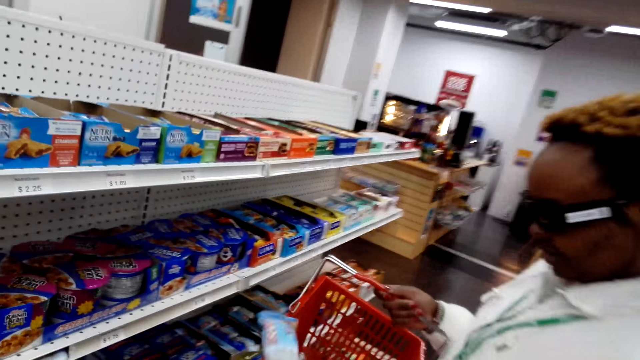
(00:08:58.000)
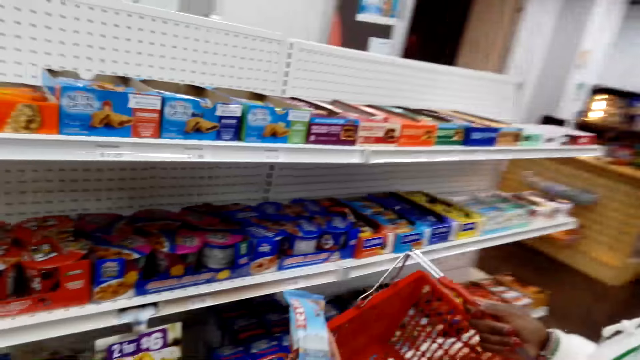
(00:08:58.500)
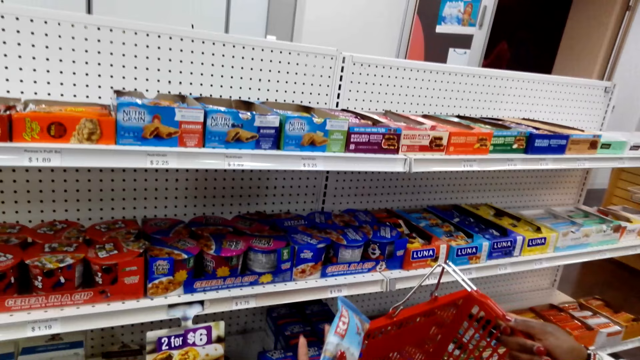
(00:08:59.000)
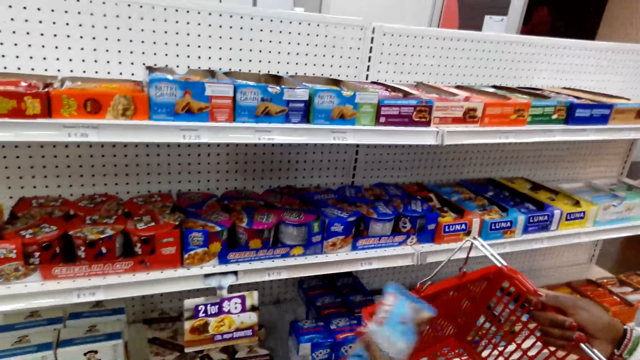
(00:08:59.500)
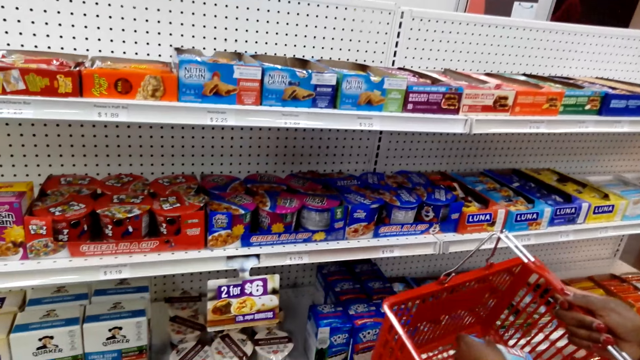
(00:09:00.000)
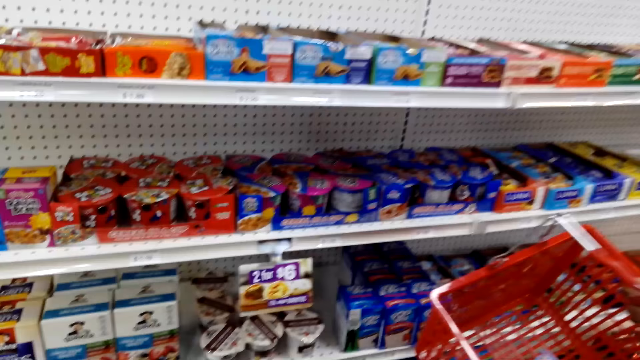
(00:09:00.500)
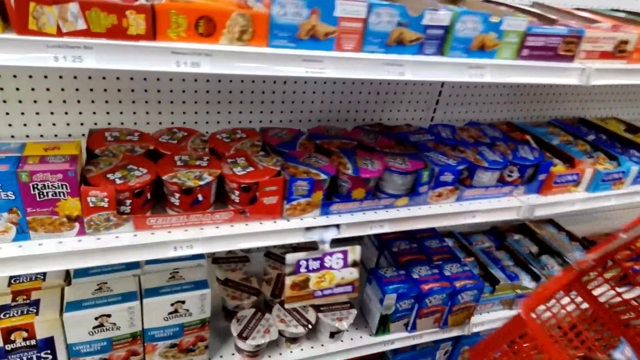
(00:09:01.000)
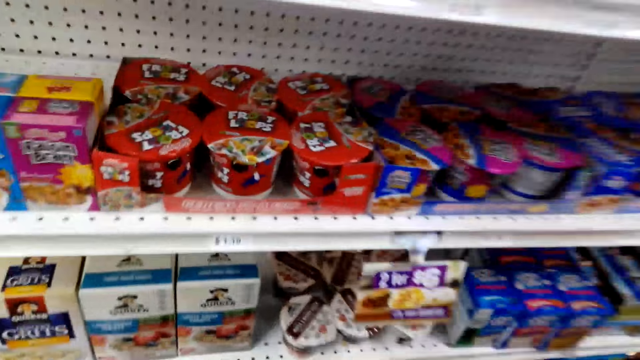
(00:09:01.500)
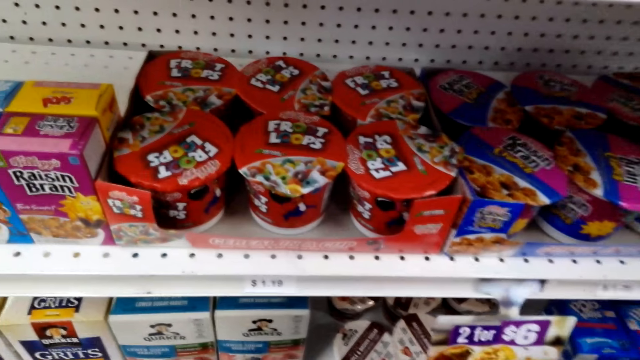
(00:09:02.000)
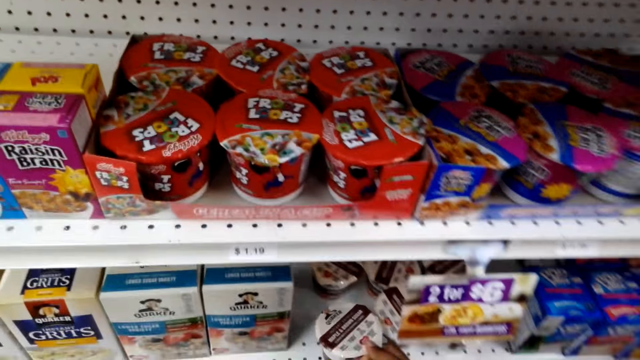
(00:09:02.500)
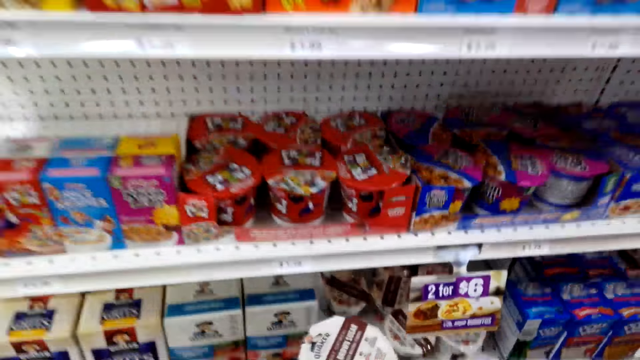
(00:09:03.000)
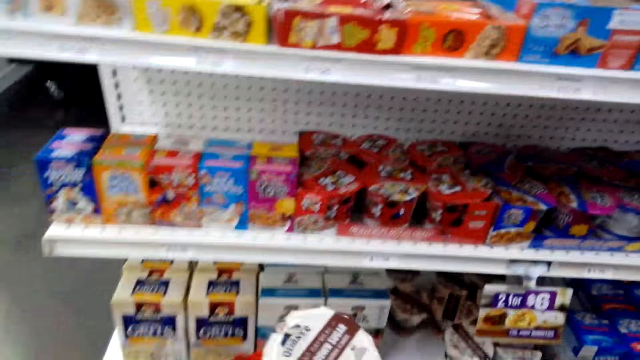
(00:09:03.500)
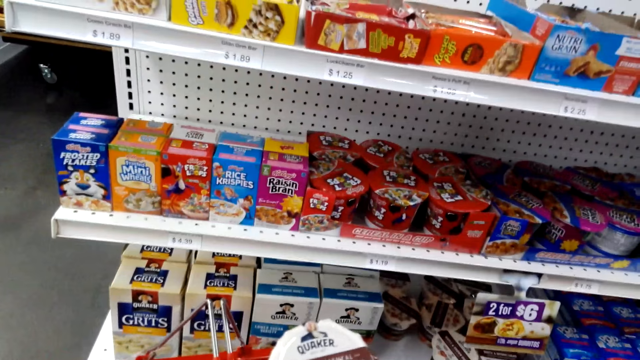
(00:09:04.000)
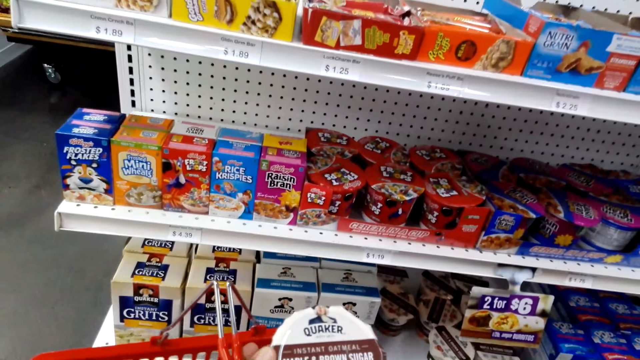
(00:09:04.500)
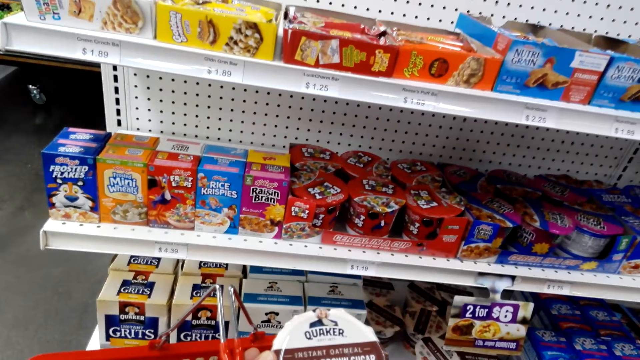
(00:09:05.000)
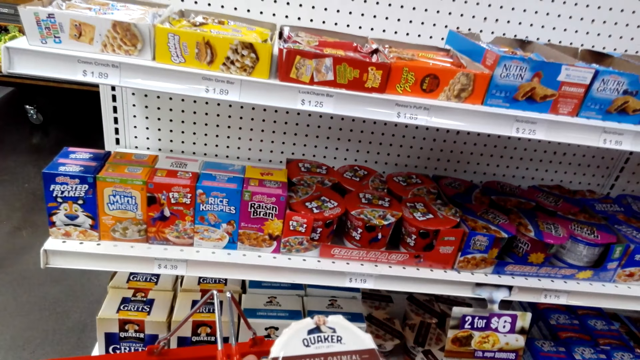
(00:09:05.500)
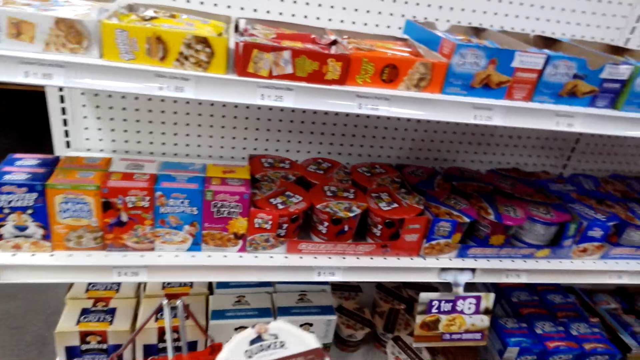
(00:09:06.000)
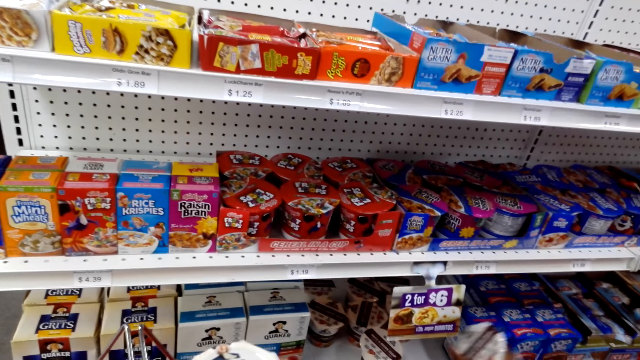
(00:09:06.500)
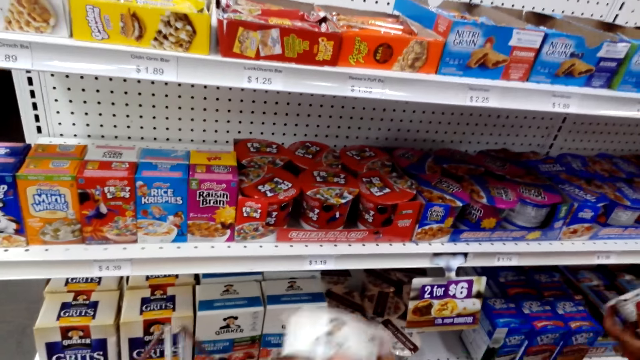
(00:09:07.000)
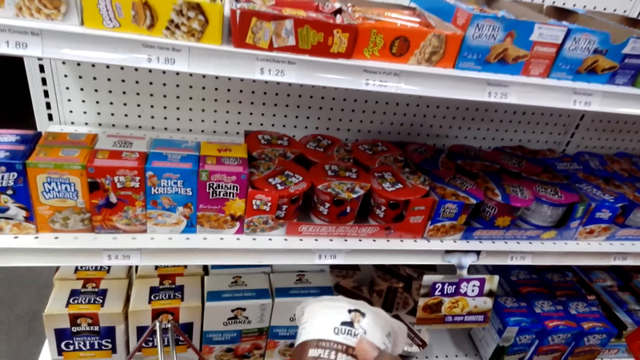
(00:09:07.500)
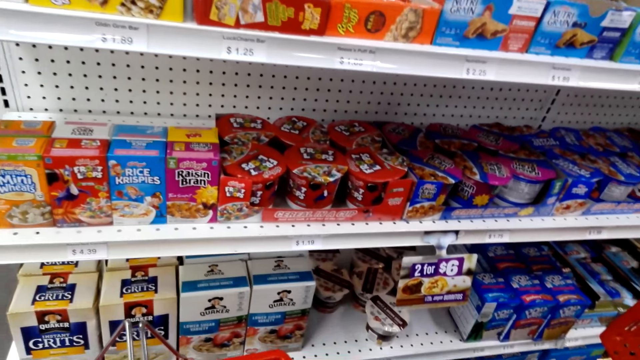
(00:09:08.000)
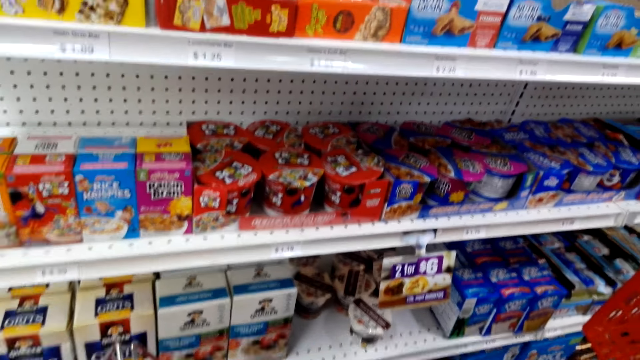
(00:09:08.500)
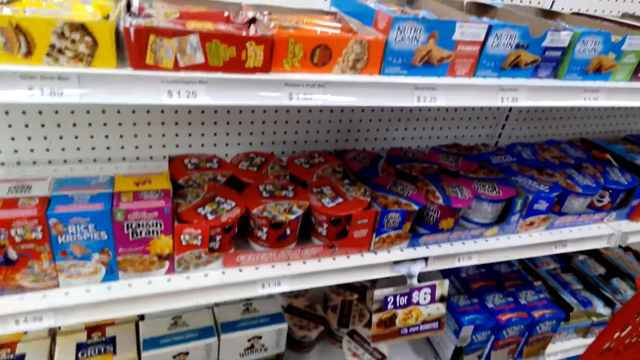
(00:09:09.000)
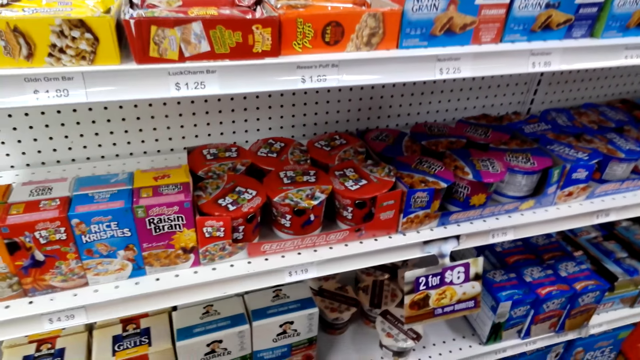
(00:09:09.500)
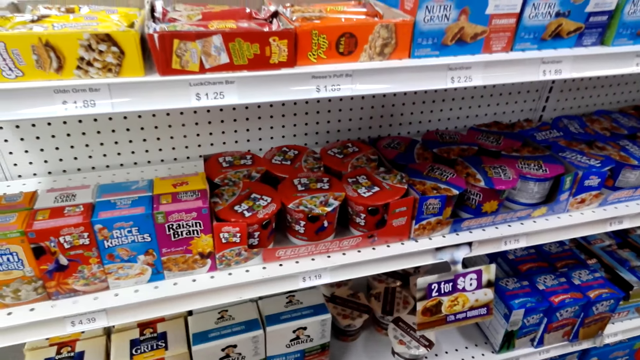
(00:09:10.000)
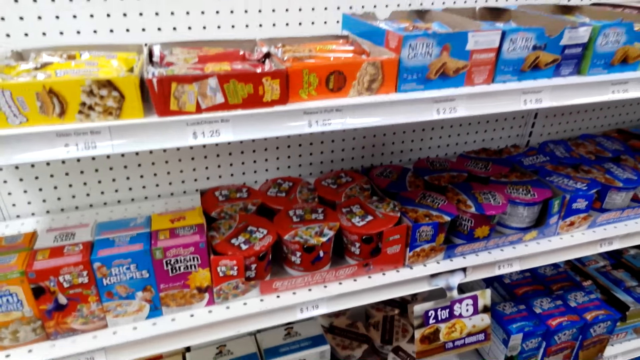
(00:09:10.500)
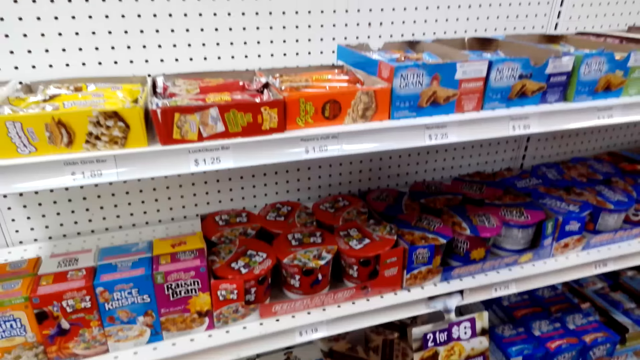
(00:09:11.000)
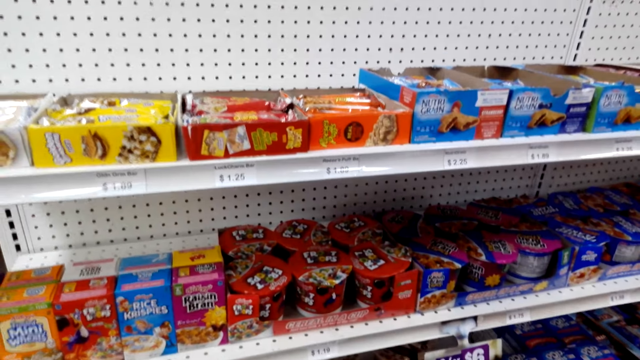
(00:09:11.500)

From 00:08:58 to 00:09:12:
A woman puts something in the basket. The camera wearer picks the white oatmeal or Quaker. They put the Quaker in the basket.

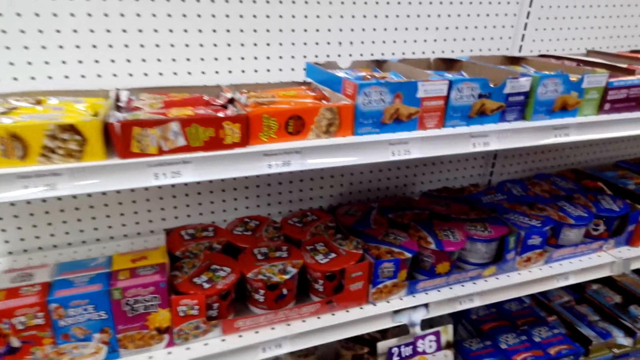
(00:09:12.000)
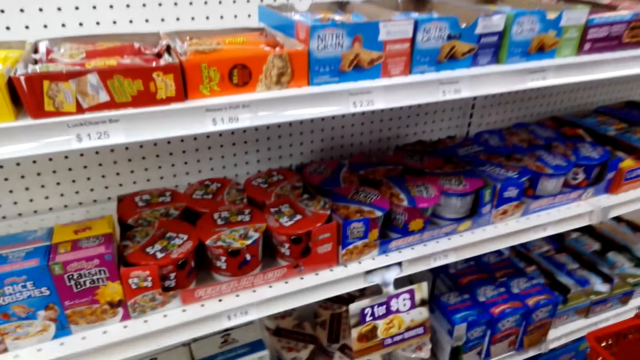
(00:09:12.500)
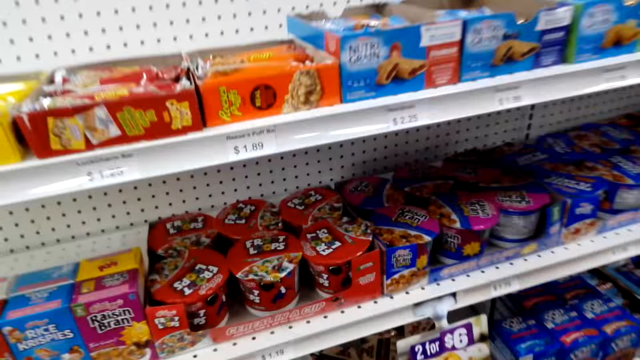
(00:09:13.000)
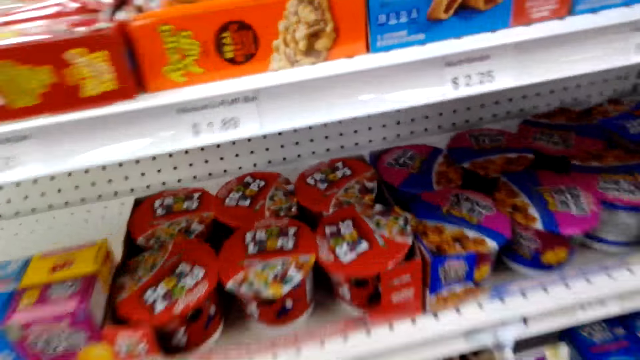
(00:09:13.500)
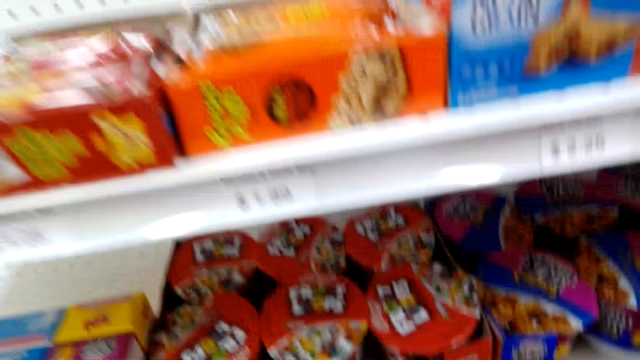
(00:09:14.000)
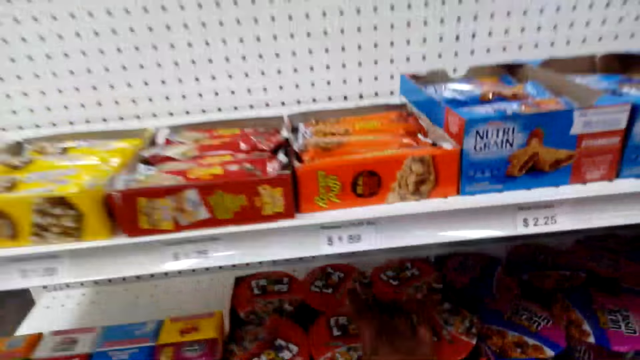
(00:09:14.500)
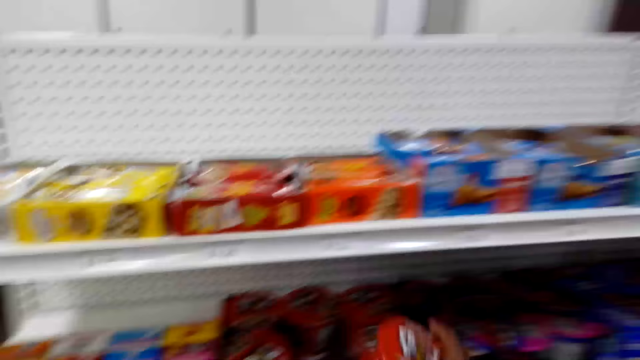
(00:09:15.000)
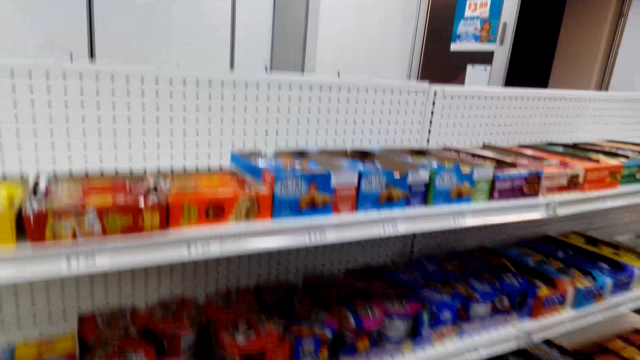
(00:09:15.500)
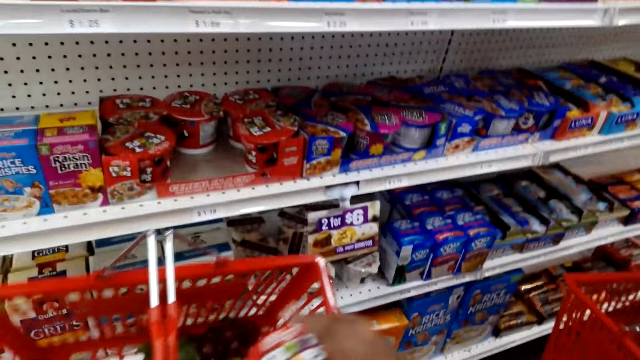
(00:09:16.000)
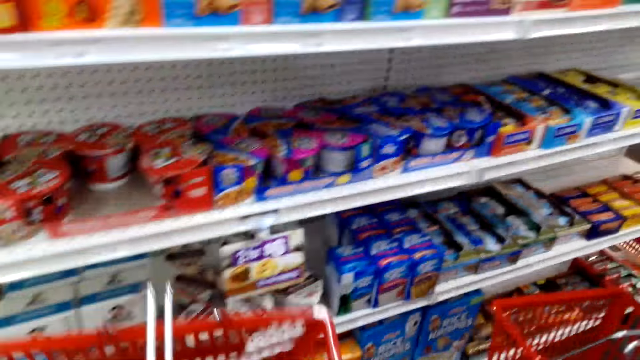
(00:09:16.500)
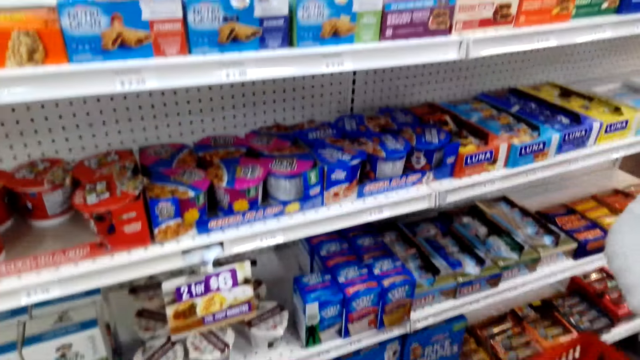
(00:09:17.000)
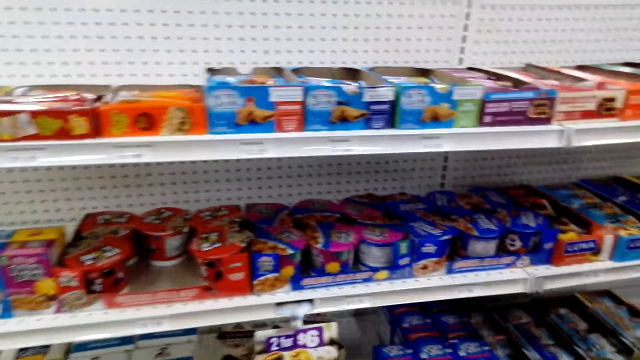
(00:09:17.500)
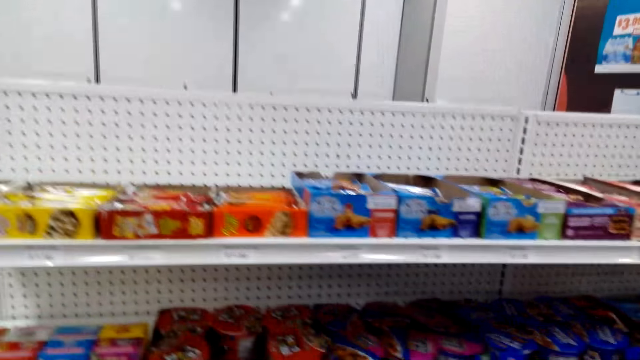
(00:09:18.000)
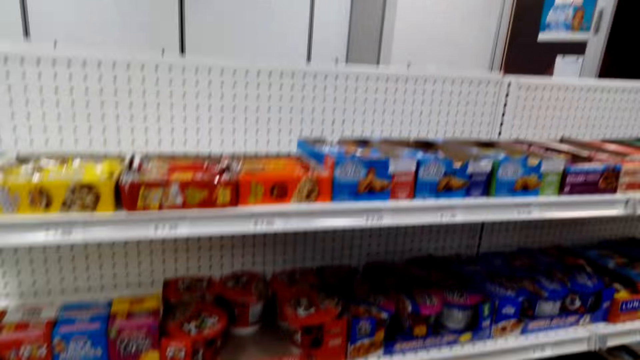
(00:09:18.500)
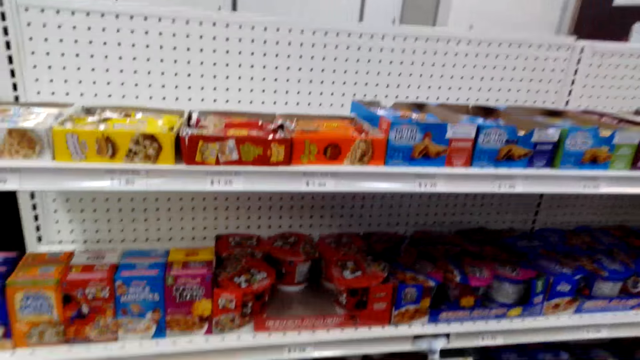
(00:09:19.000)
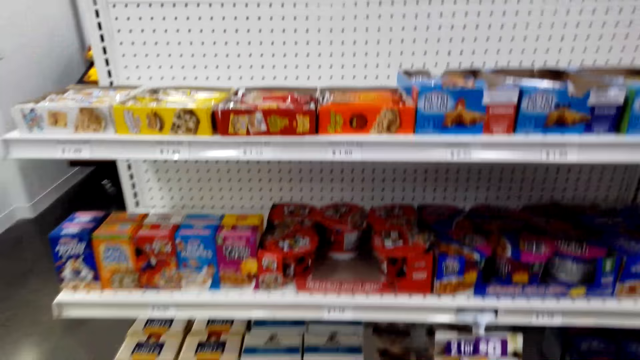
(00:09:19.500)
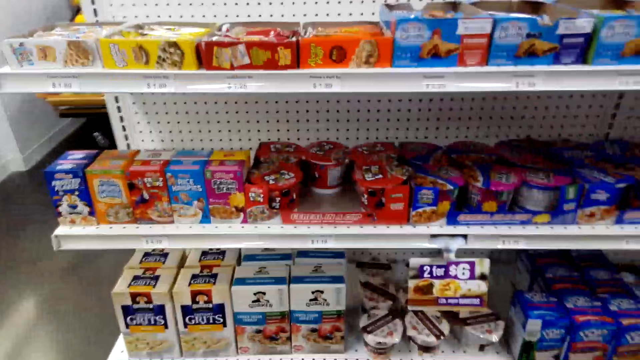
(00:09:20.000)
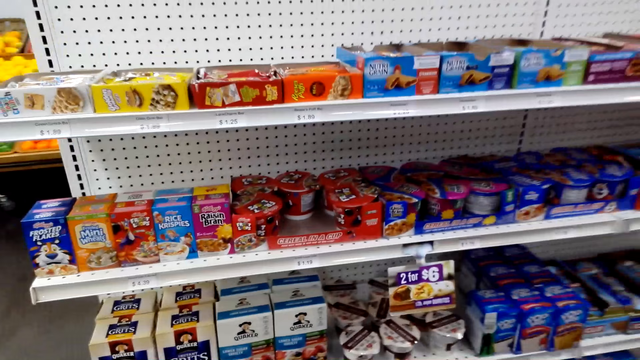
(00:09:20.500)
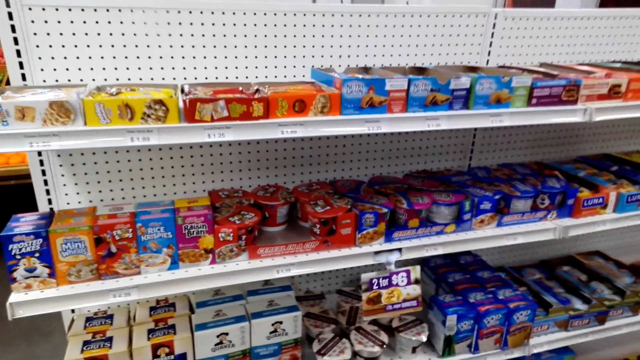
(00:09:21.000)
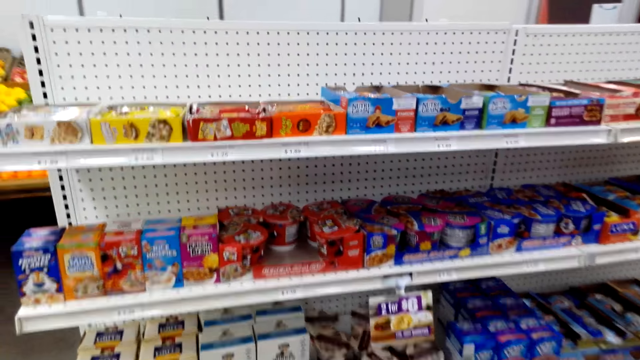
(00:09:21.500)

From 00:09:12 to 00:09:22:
The camera wearer picks oatmeal or cereal in the red tin. They put the cereal in a basket. They look around.
